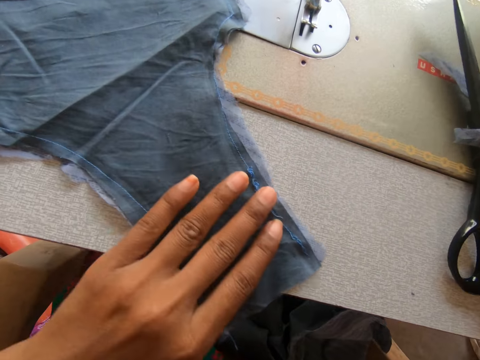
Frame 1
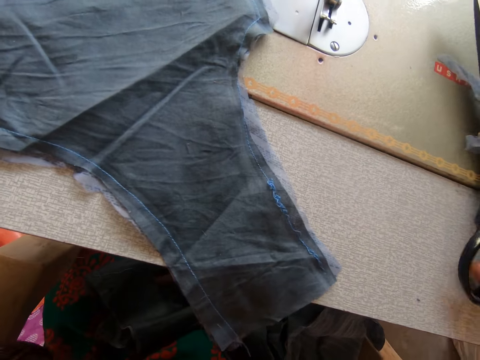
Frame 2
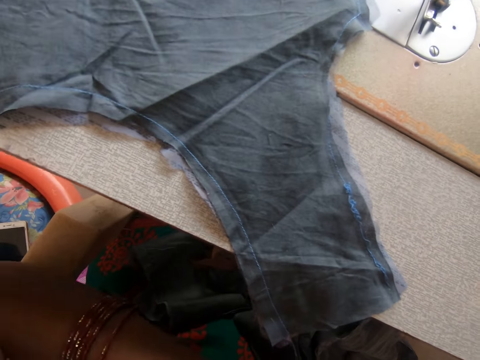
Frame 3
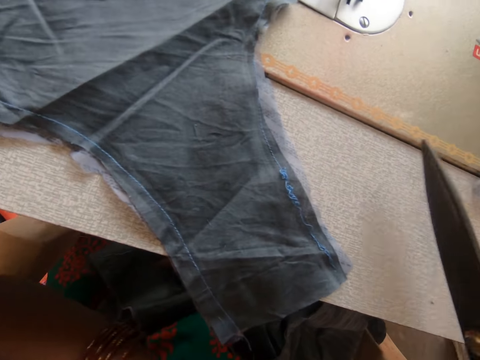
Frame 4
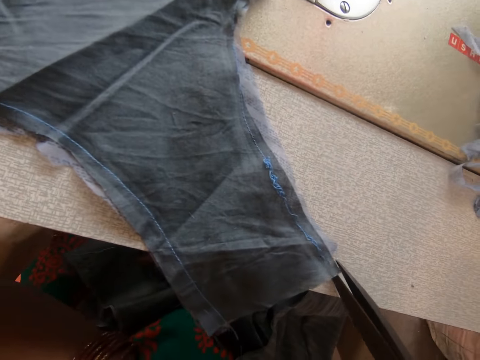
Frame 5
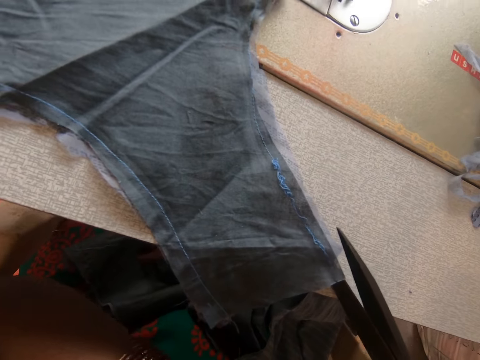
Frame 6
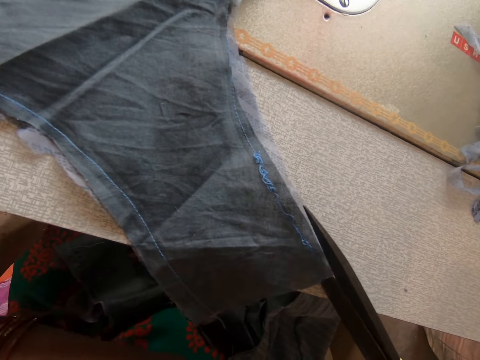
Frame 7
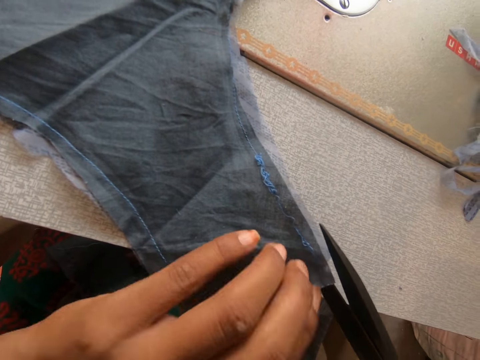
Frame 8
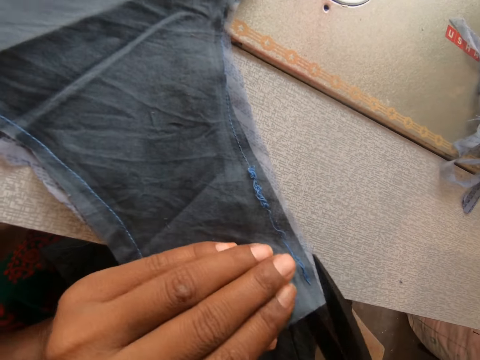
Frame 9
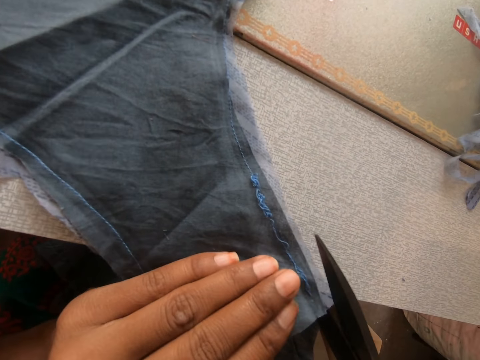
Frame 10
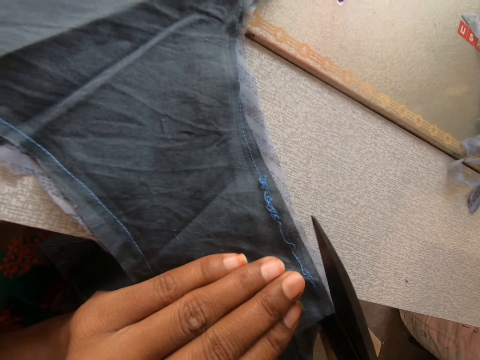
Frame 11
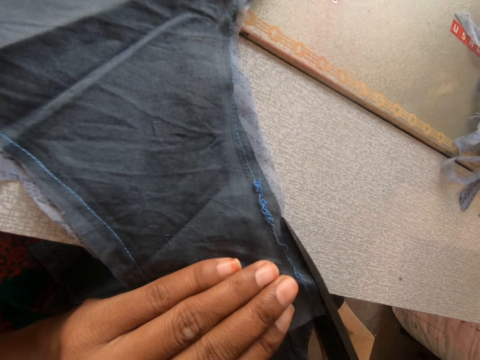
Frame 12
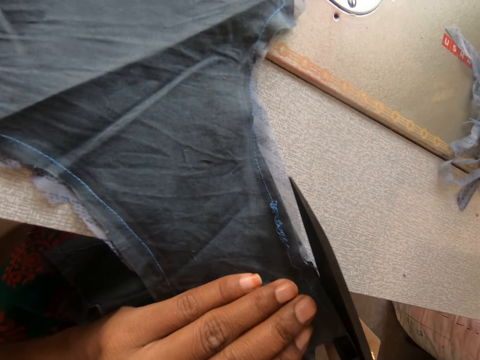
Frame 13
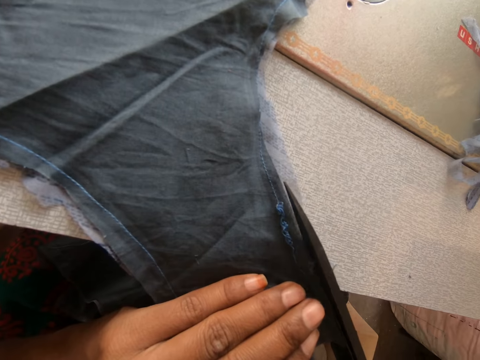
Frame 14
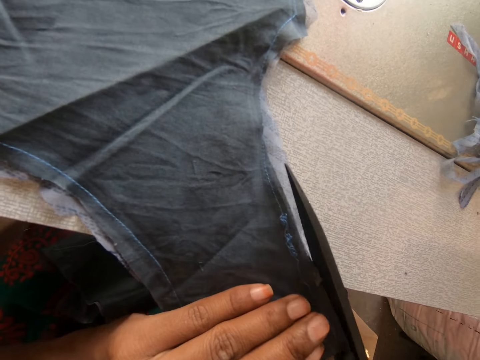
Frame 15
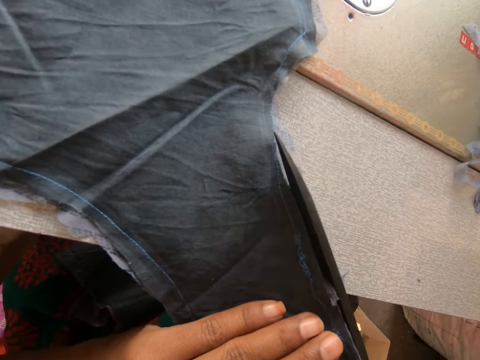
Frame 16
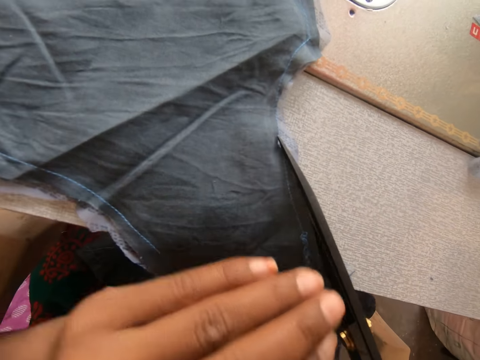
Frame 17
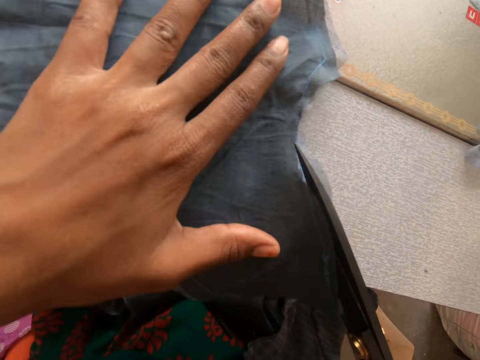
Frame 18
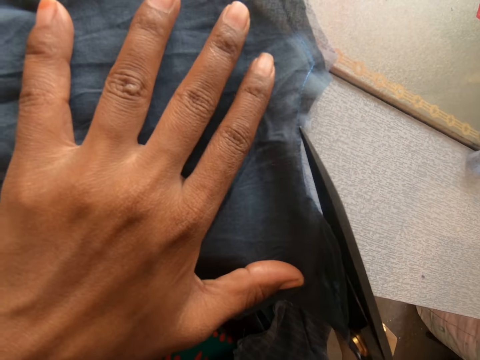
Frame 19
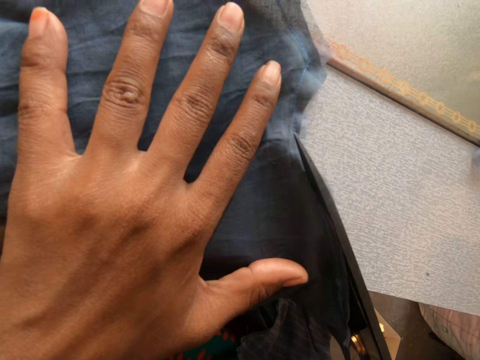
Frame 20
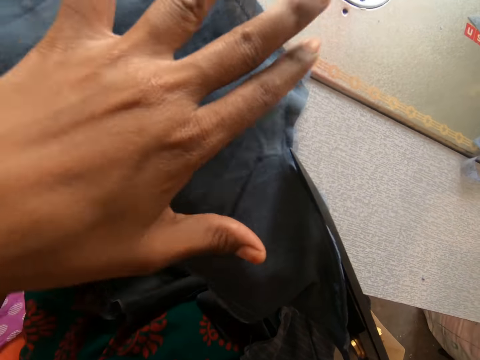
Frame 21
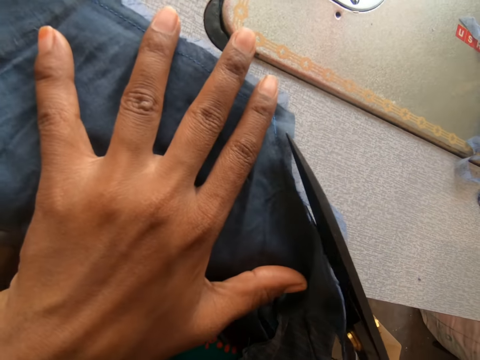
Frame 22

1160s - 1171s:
The camera wearer puts down the piece of cloth. They take the scissors. They cut the lining with the scissors.

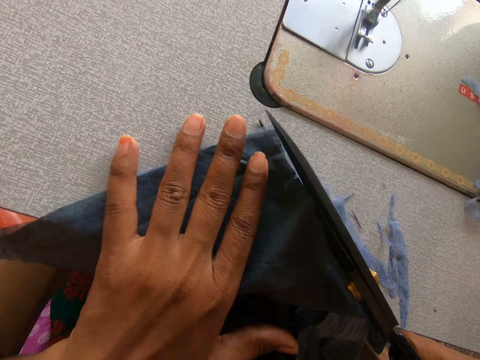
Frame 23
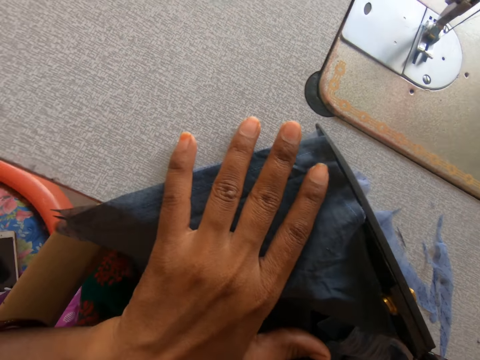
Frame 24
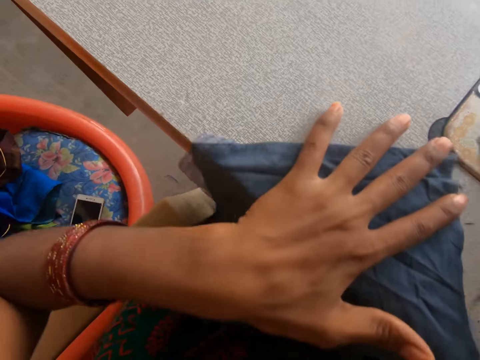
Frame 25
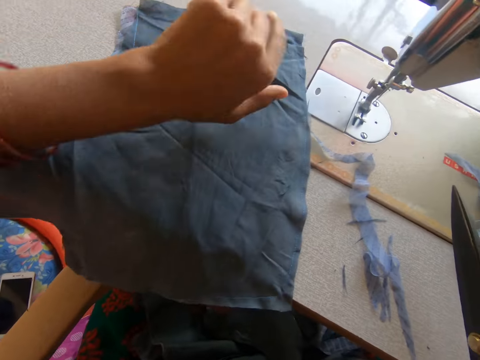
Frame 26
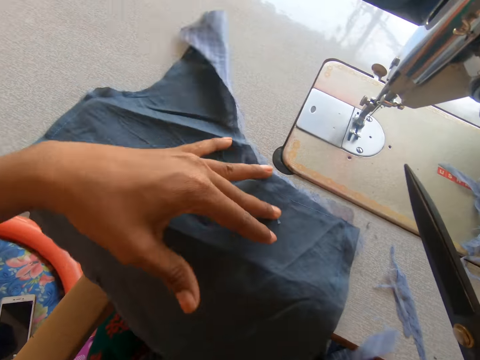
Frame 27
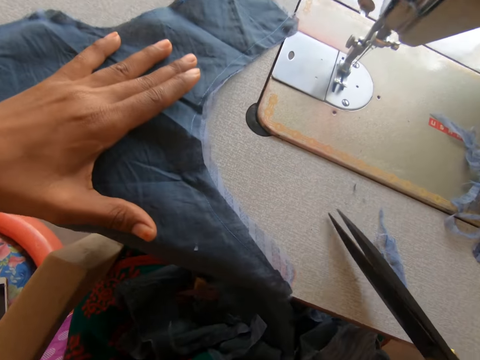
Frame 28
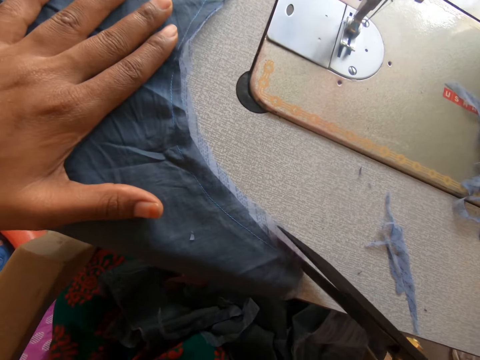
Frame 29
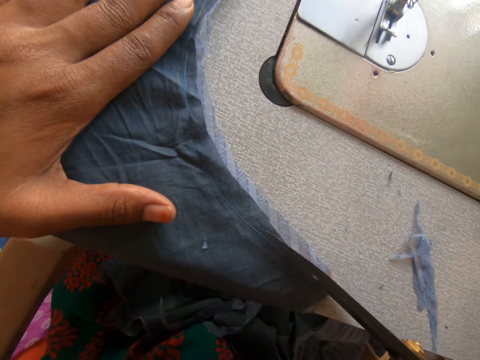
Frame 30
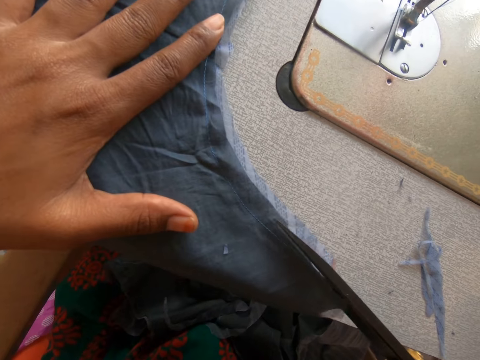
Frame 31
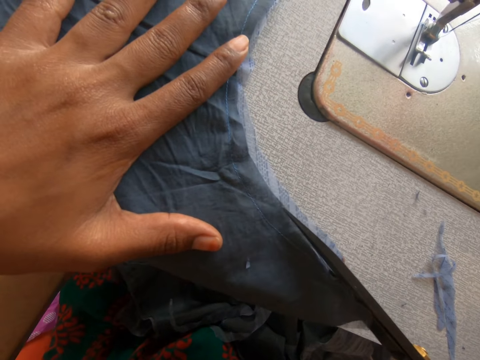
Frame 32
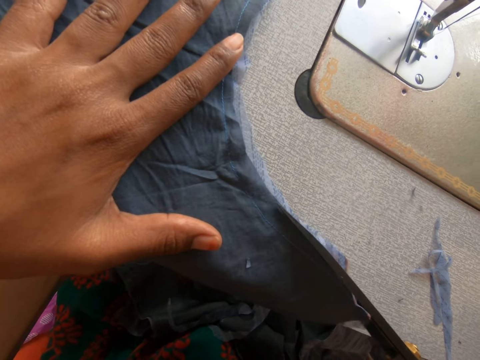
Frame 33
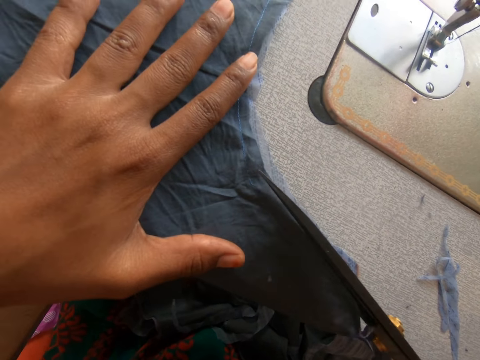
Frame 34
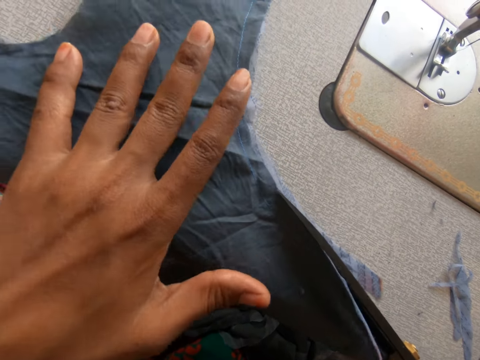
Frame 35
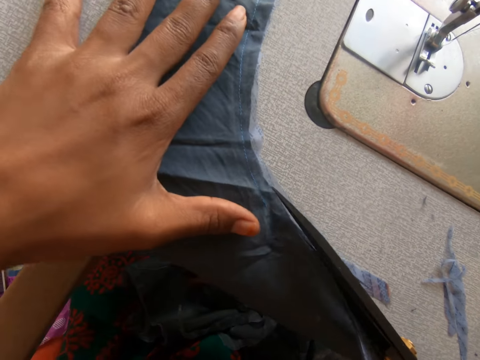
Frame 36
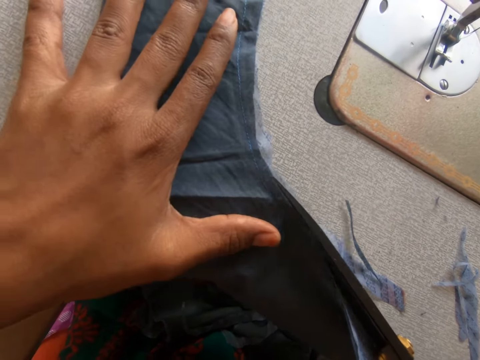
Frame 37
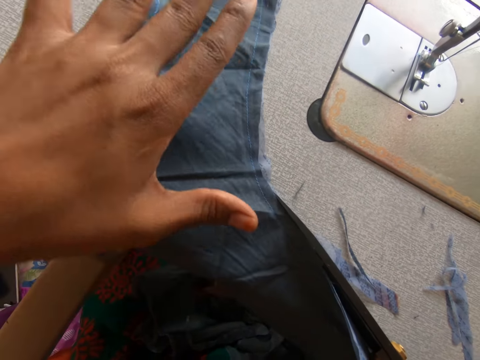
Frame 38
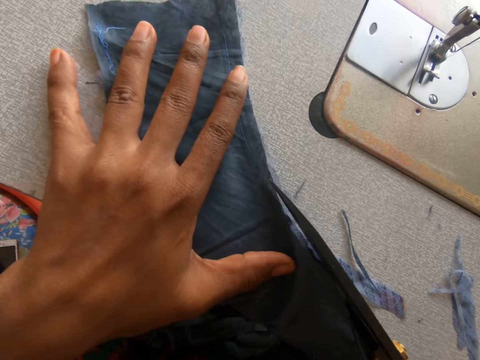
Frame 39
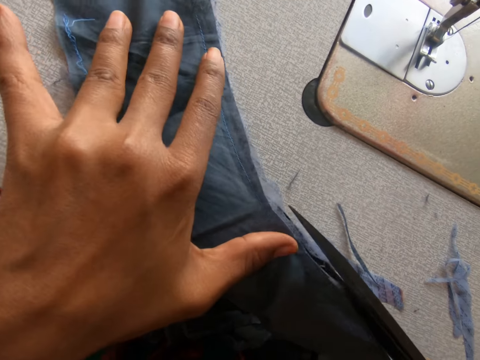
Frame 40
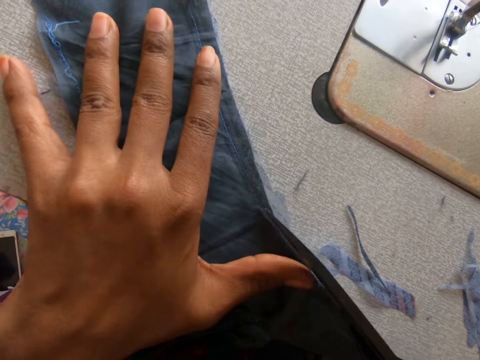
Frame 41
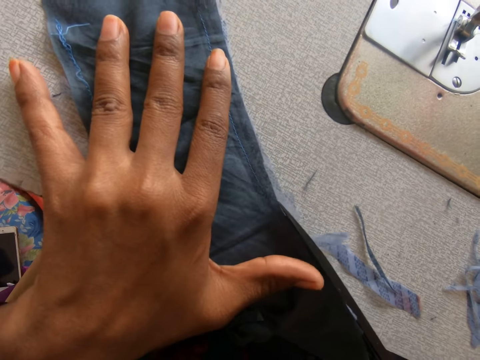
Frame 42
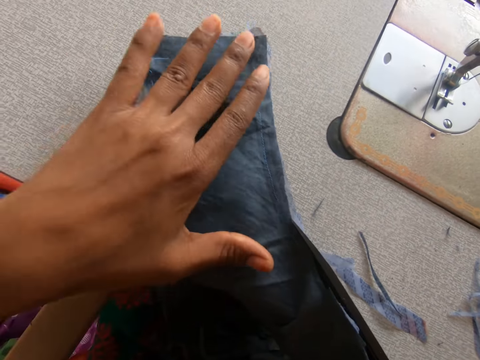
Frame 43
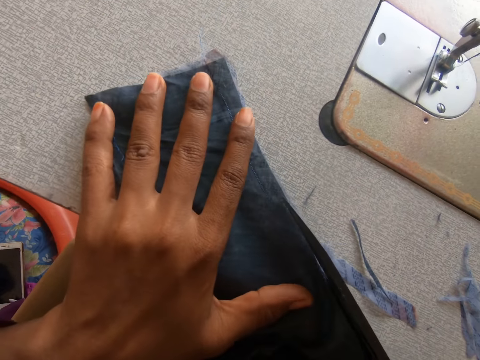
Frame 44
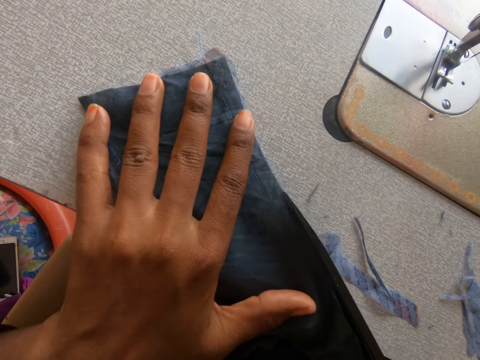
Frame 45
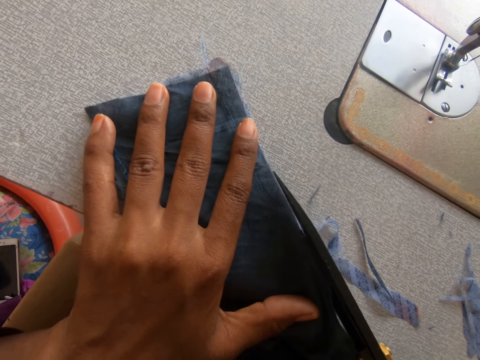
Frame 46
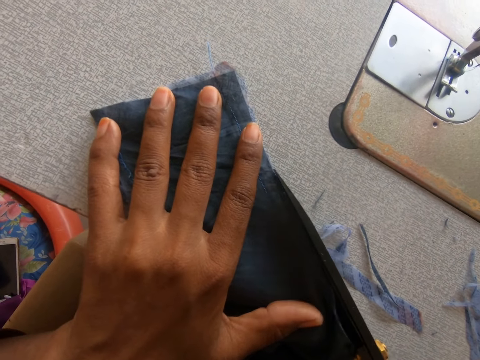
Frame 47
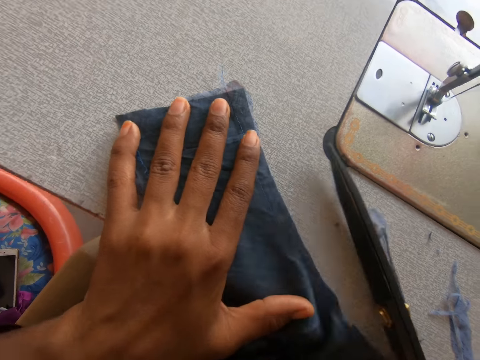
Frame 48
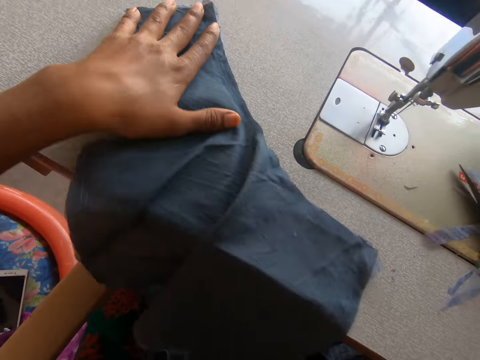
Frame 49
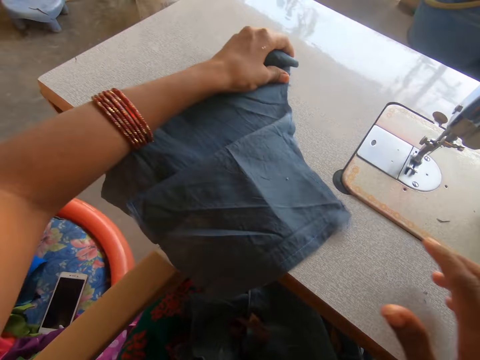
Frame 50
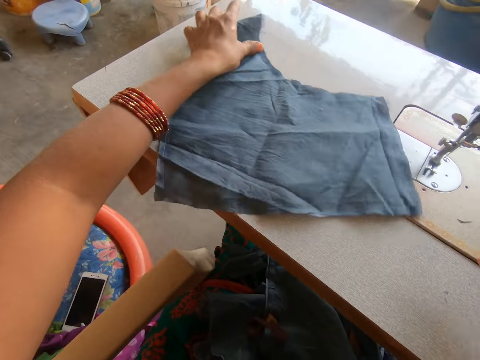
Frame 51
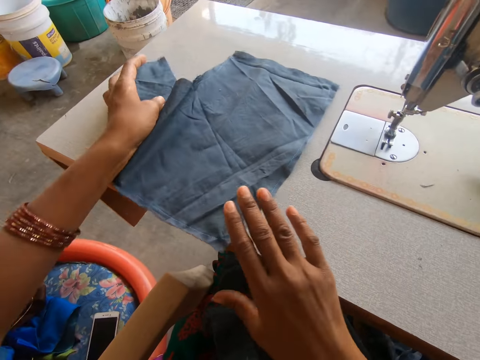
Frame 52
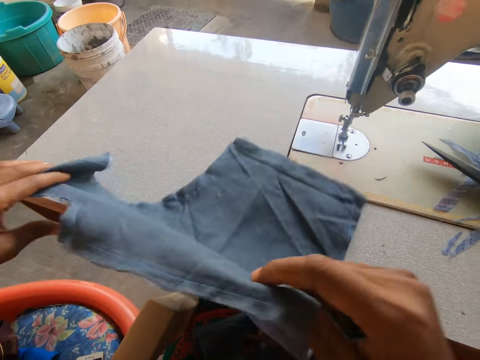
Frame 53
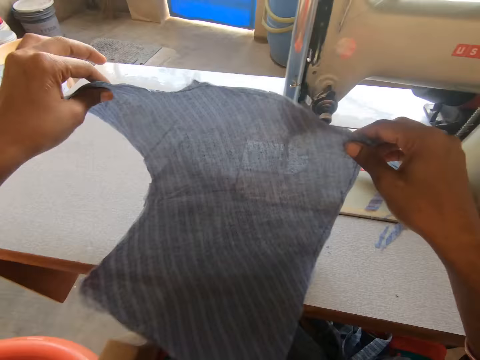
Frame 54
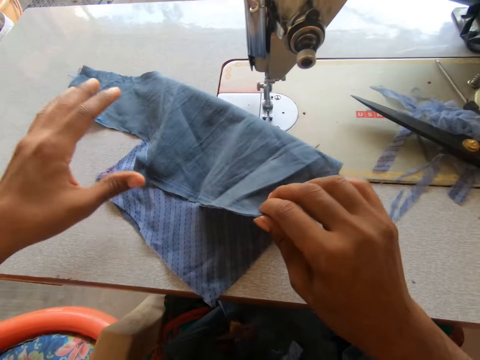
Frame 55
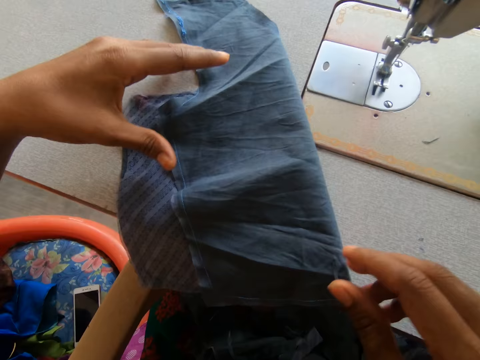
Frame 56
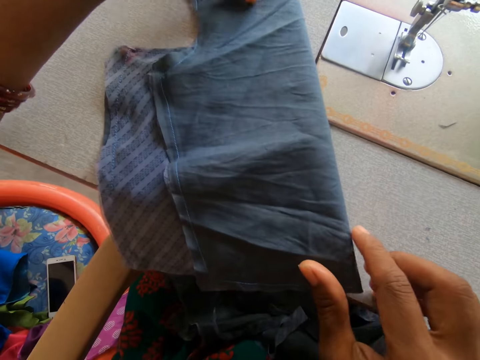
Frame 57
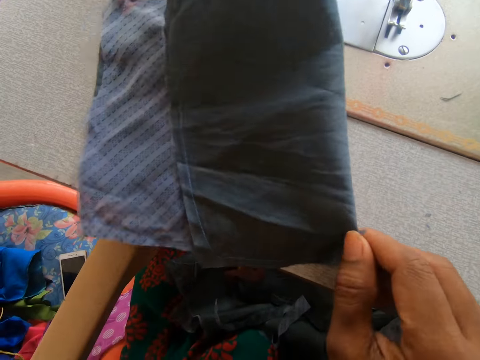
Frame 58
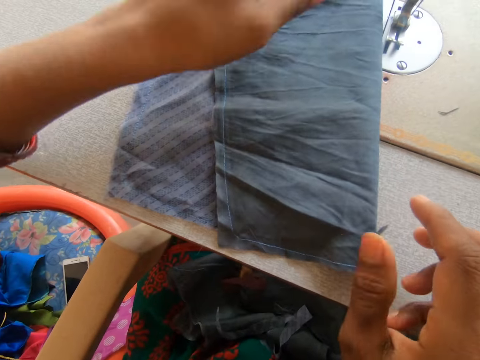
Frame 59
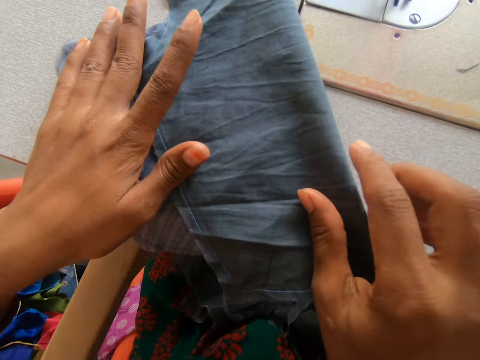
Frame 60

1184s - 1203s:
The camera wearer turns the piece of cloth. They cut the piece of cloth. They put down the scissors. They turn the piece of cloth. They put the piece of cloth on the table. They fold the piece of cloth.
